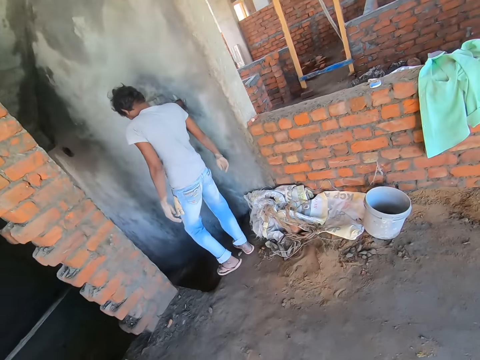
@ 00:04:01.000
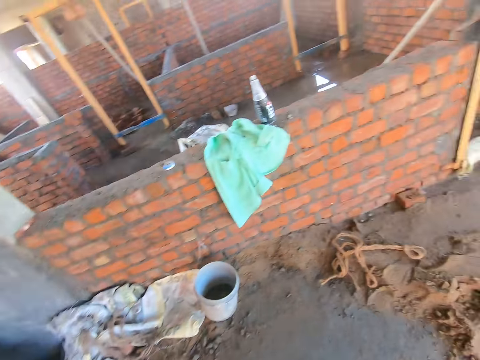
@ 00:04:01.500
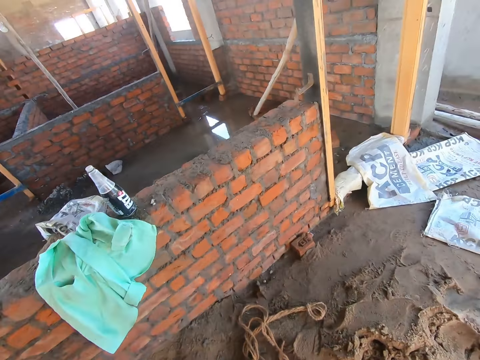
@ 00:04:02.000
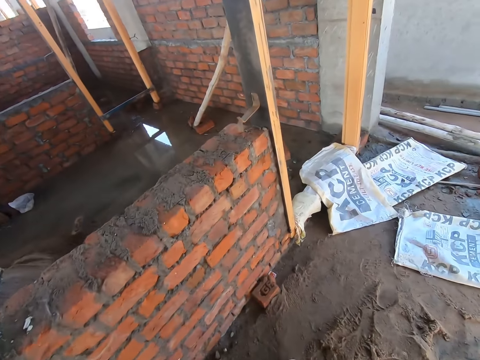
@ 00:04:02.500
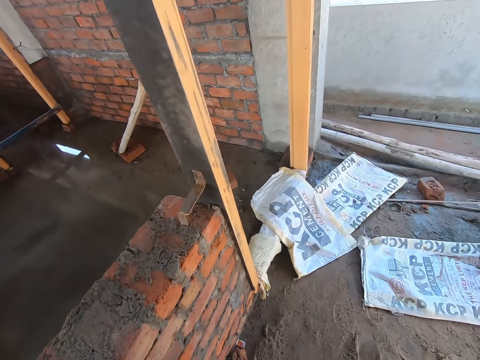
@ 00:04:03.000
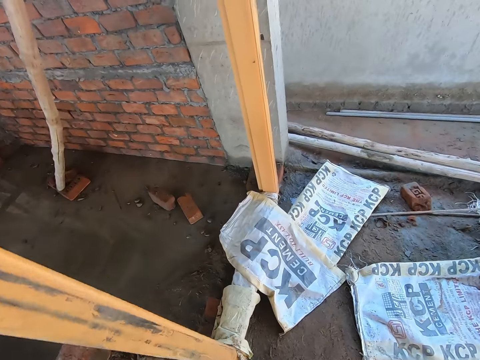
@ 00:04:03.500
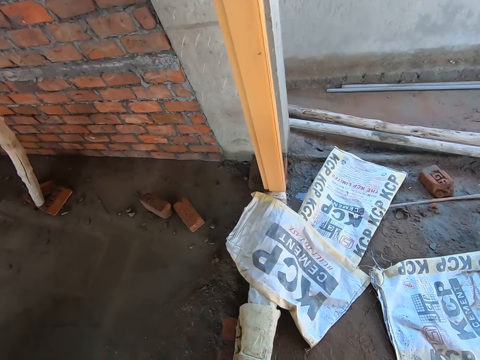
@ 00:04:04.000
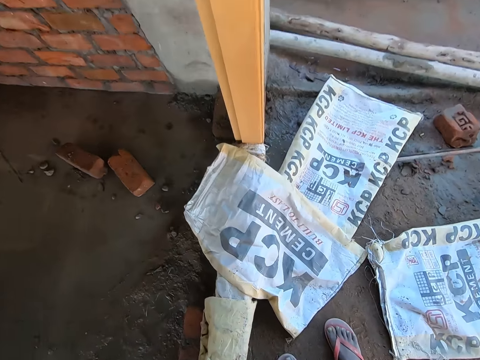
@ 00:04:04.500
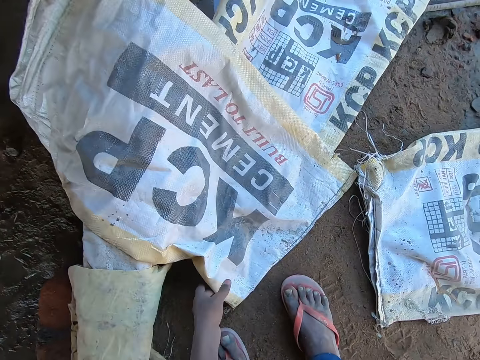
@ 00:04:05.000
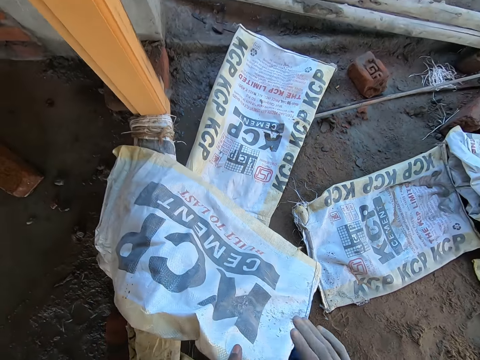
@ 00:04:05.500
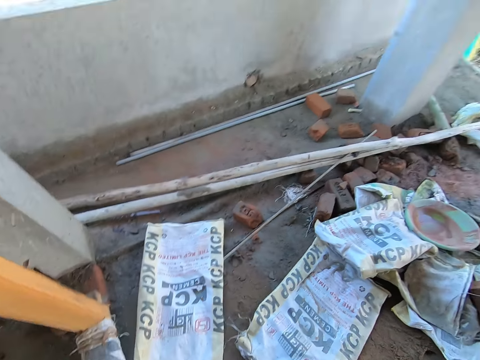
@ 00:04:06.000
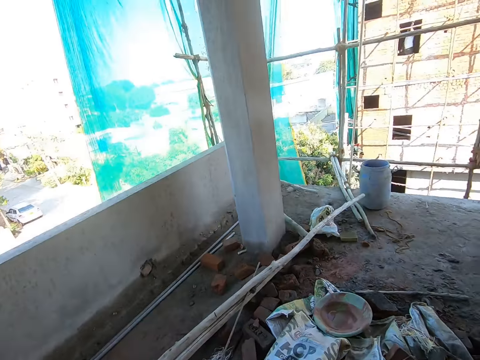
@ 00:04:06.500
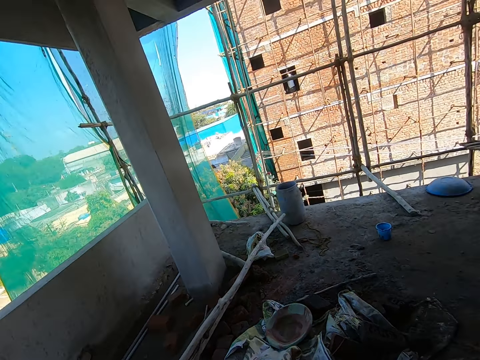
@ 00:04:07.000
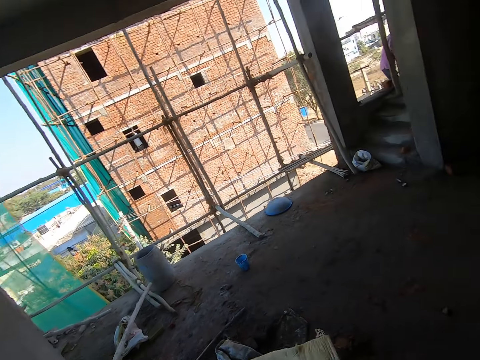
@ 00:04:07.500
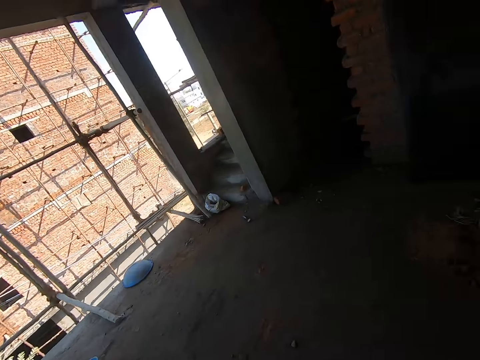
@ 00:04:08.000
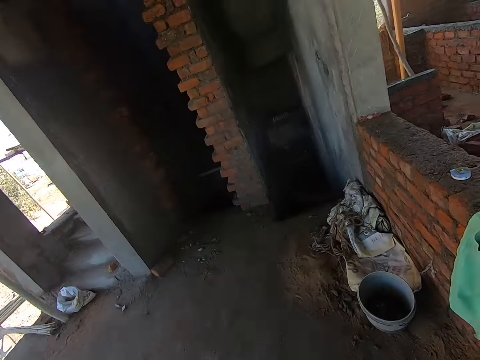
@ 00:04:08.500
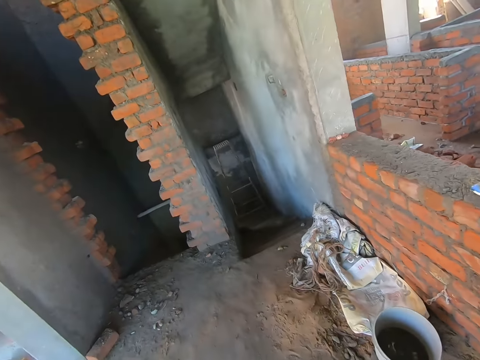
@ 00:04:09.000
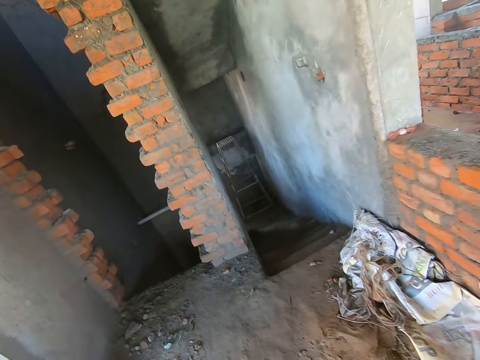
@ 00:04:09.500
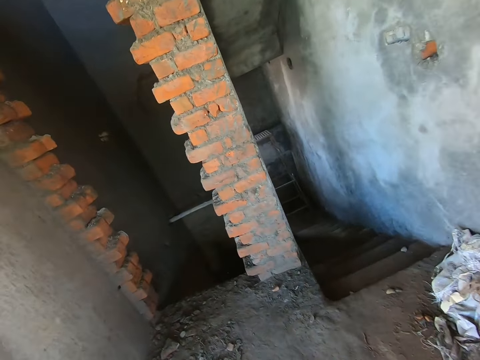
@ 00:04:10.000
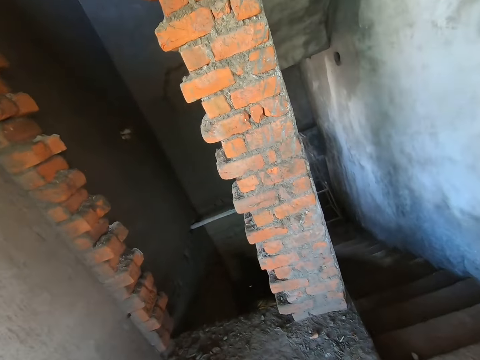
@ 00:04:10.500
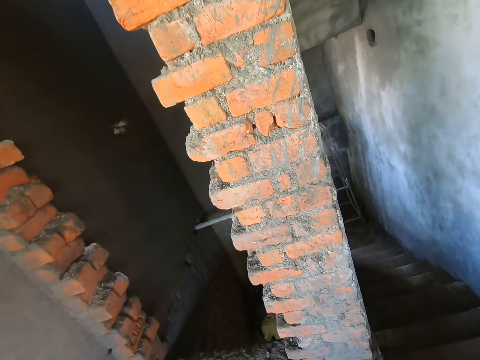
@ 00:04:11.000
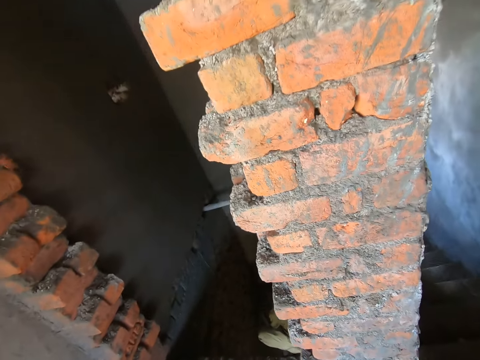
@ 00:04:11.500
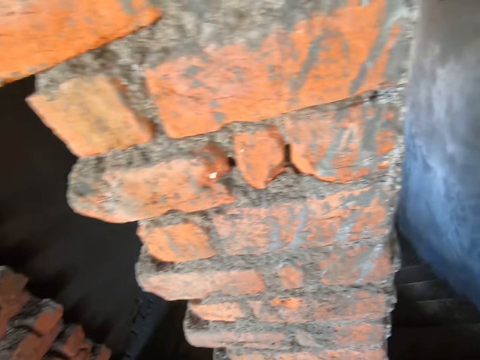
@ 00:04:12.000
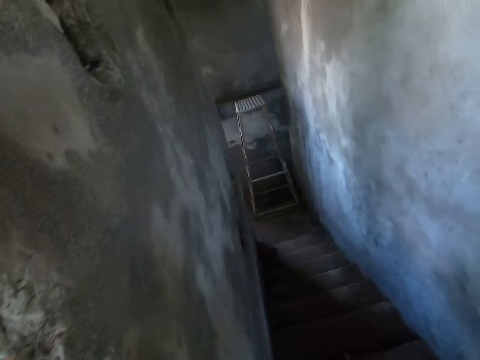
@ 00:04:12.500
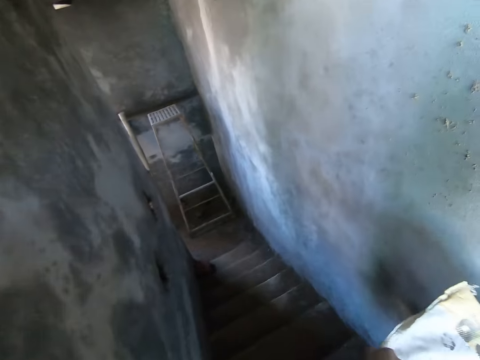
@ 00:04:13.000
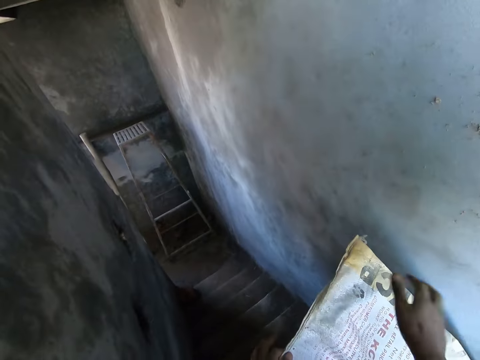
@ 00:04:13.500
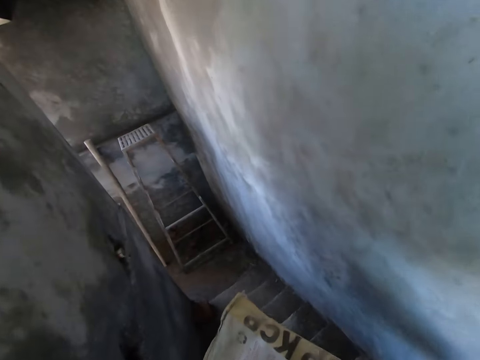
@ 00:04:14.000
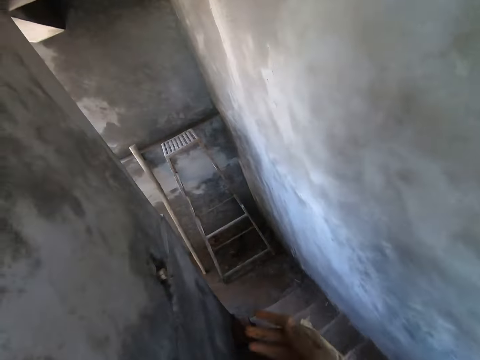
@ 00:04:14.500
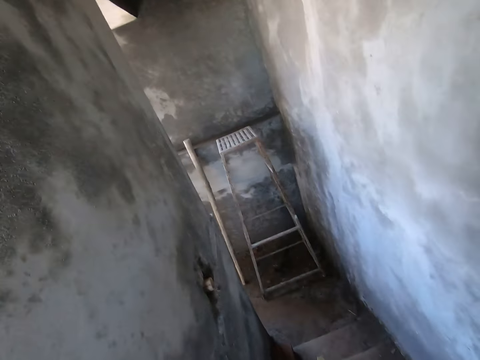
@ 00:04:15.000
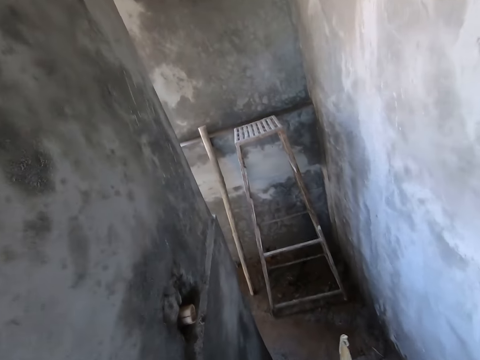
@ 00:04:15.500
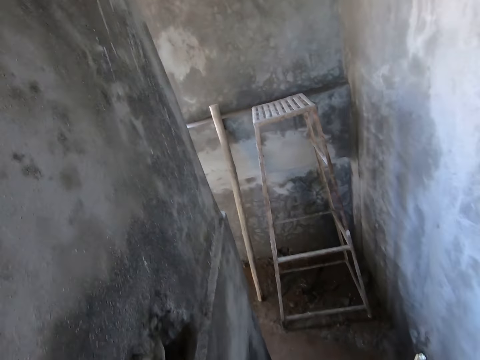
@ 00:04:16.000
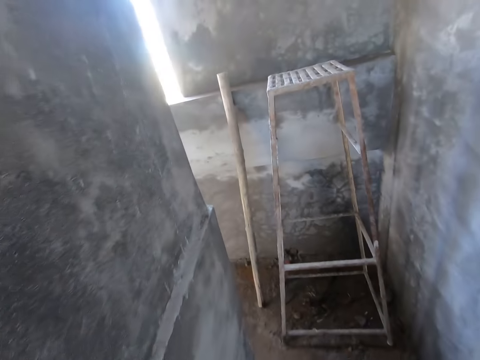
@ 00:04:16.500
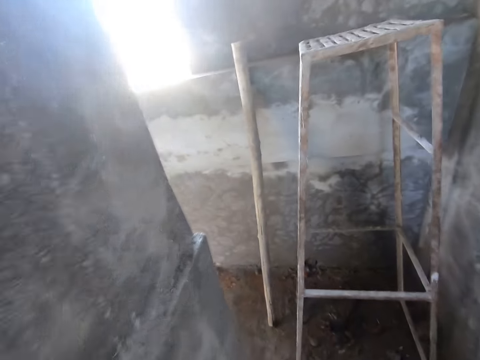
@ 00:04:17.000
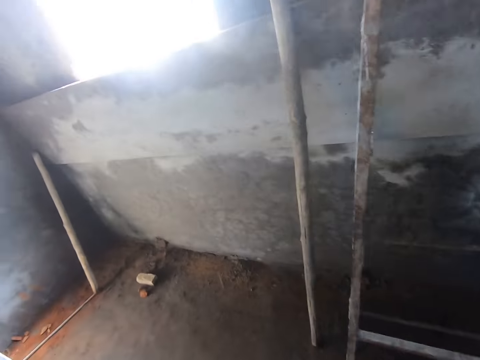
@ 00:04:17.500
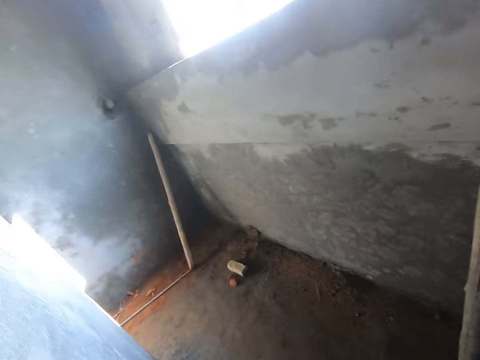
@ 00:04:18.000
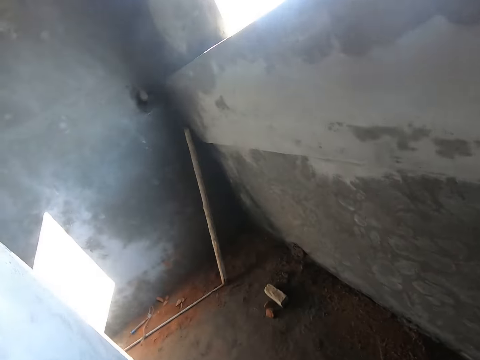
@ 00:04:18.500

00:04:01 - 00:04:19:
A man walks down the stairs. The camera wearer looks around. He walks around. He picks up a cement bag or sack on the ground with his left hand. He dusts the bag with his right hand. He looks around. He walks around. He walks down the stairs. He dusts the bag with his right hand. He holds the sack. He walks around.

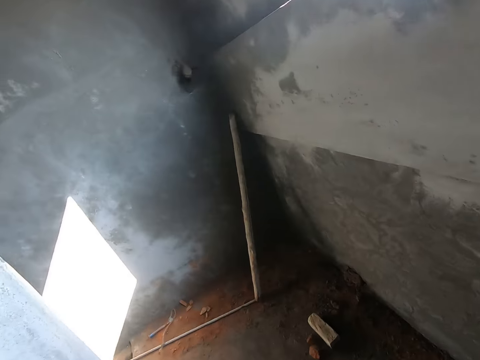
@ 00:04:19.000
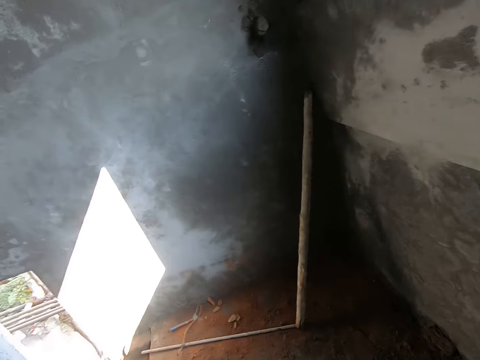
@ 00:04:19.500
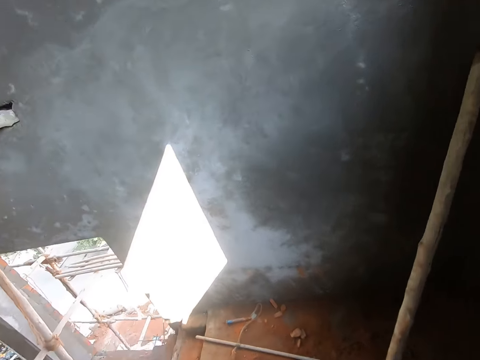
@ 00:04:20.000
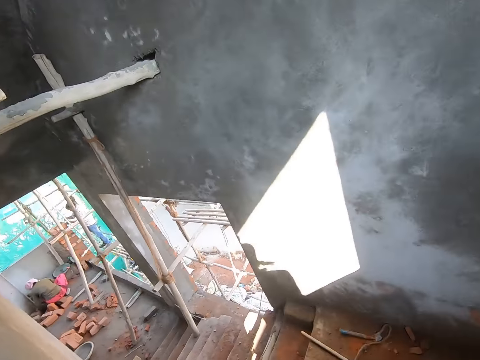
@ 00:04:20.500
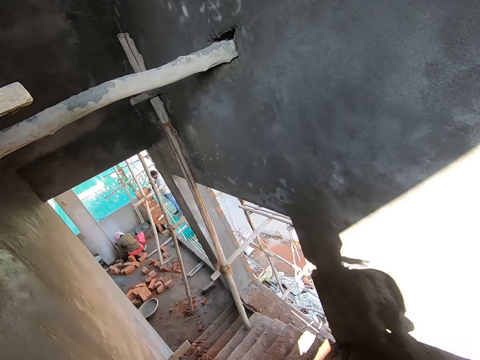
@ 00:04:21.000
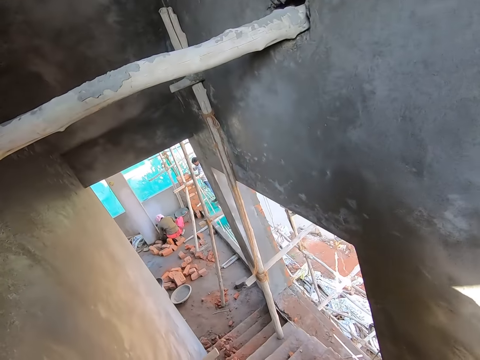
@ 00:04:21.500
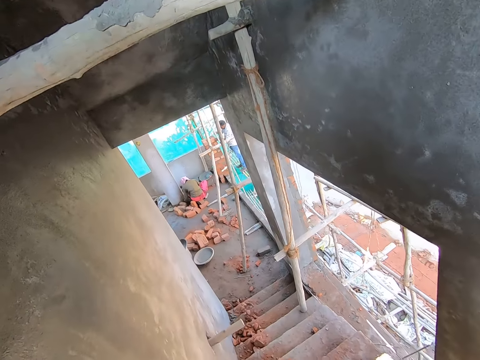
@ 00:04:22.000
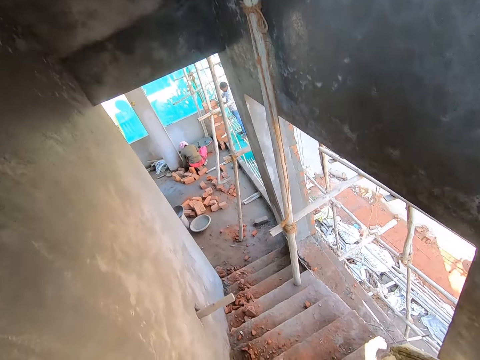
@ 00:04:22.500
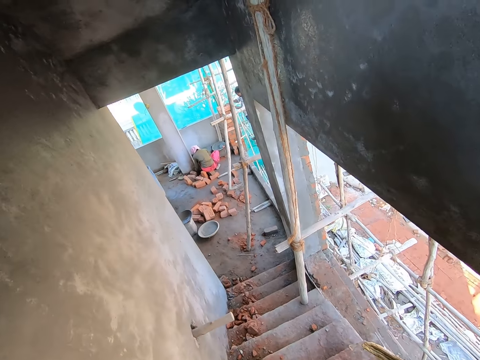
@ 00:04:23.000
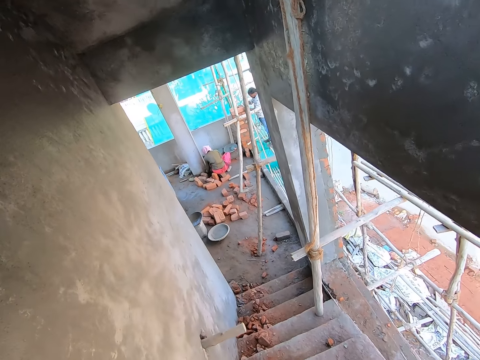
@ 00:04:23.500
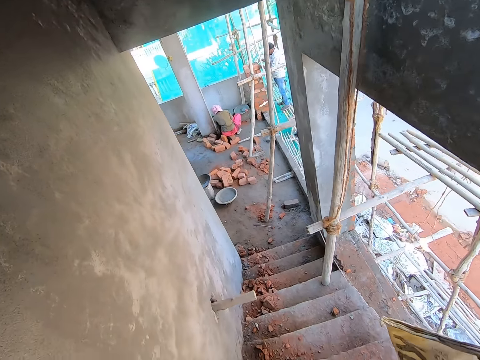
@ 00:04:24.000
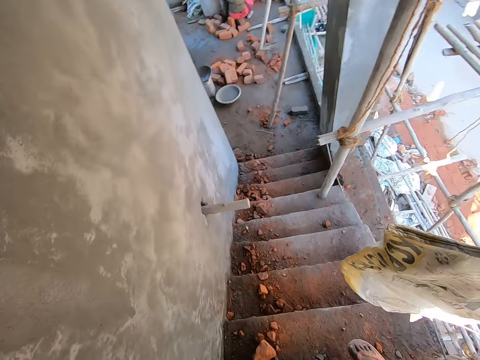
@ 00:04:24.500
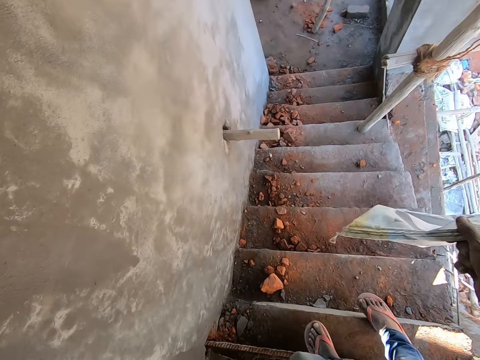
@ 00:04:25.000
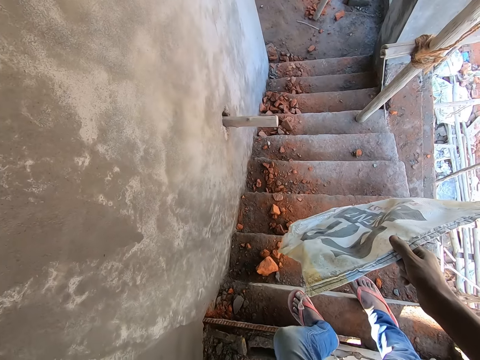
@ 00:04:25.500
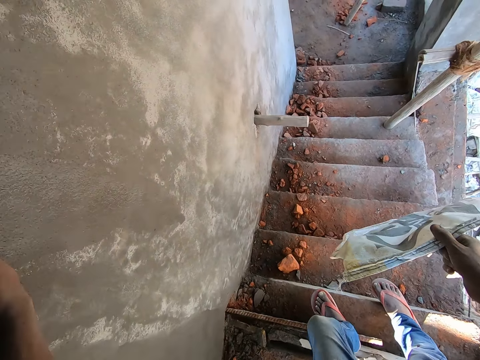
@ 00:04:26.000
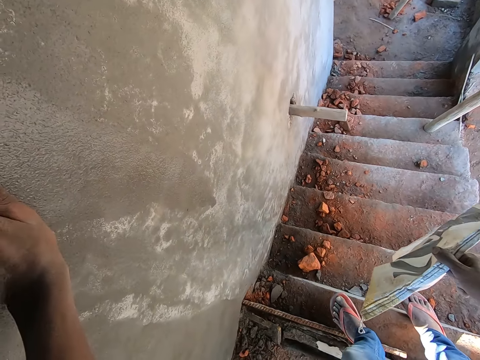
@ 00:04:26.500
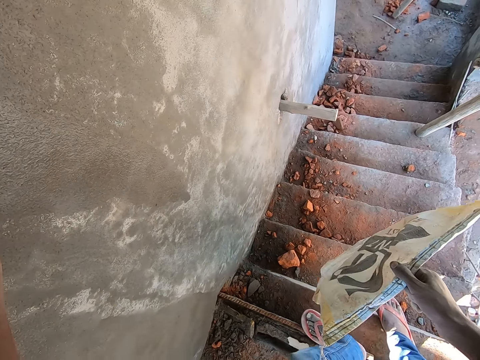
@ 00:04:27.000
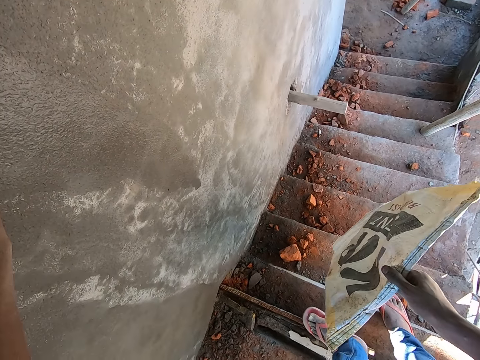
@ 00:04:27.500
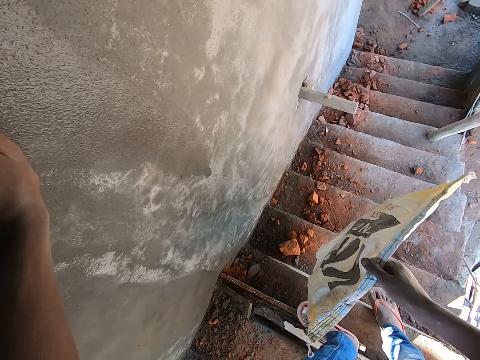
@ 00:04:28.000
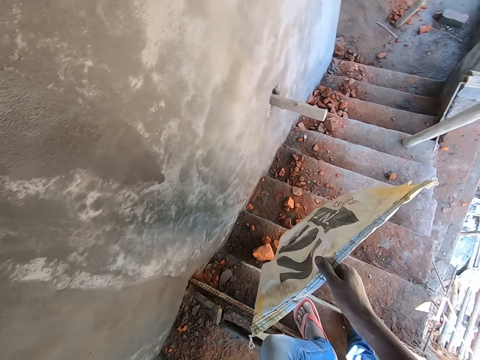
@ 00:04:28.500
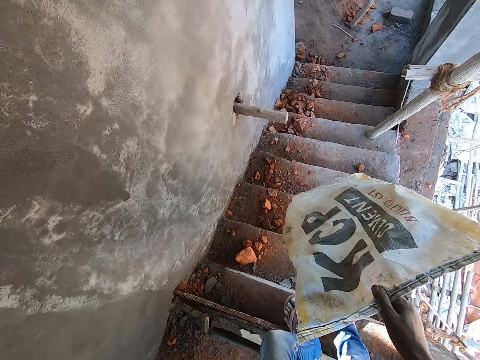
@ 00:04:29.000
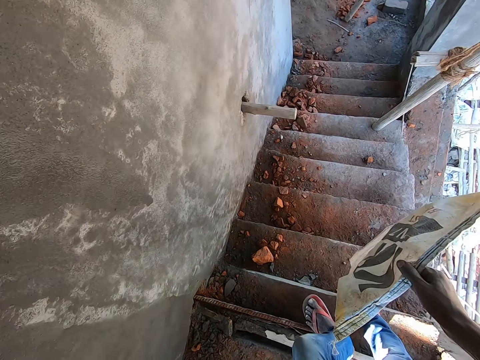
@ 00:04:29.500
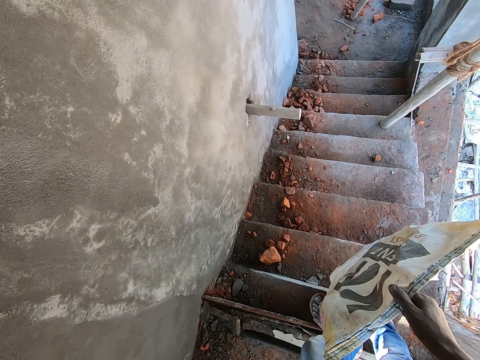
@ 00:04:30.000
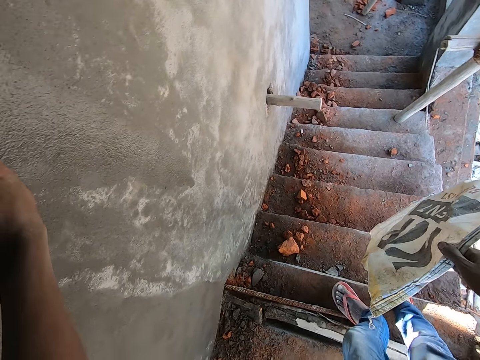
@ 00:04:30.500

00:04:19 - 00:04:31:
The camera wearer presses an iron rod on the stairs with his left leg. He screams. He looks around.
